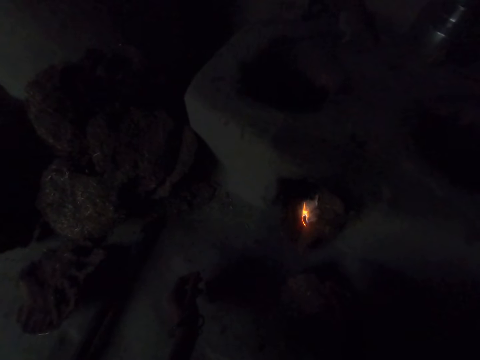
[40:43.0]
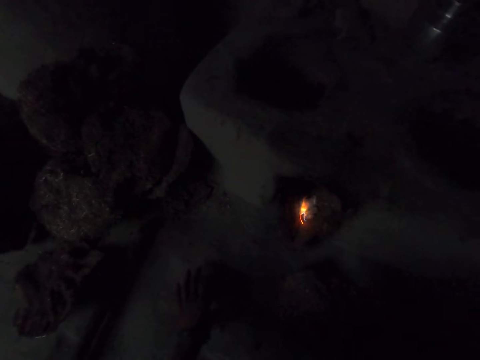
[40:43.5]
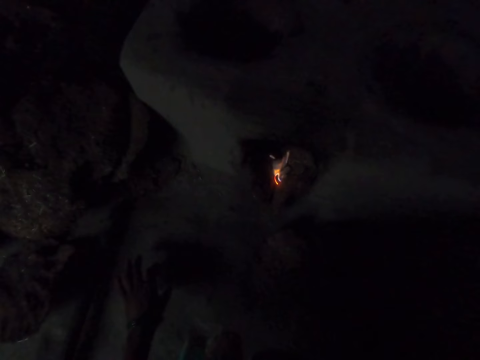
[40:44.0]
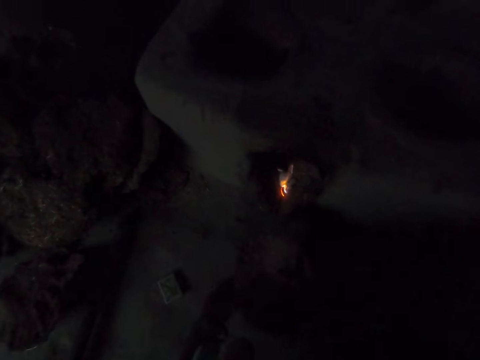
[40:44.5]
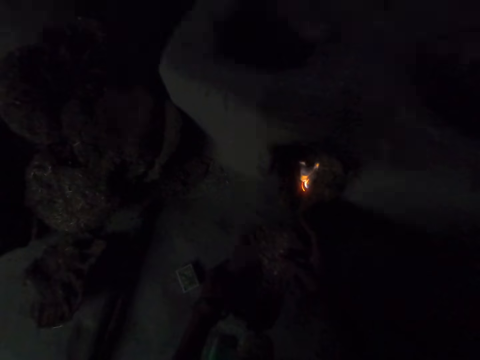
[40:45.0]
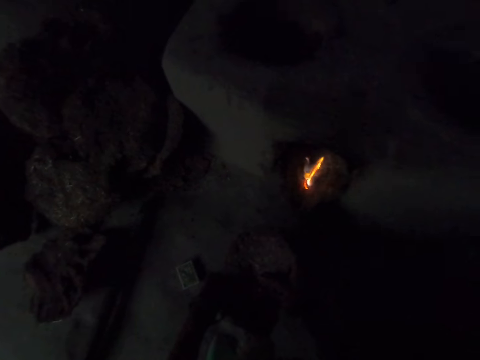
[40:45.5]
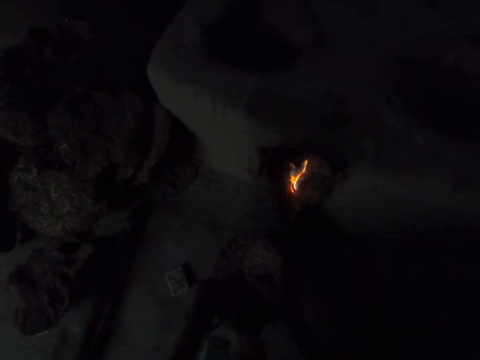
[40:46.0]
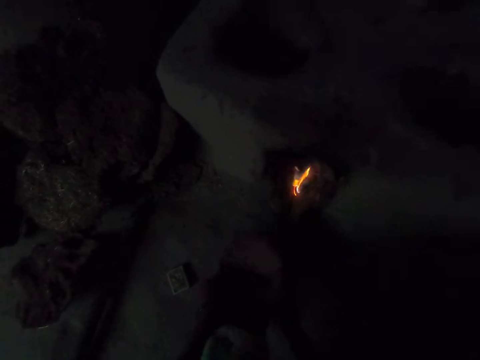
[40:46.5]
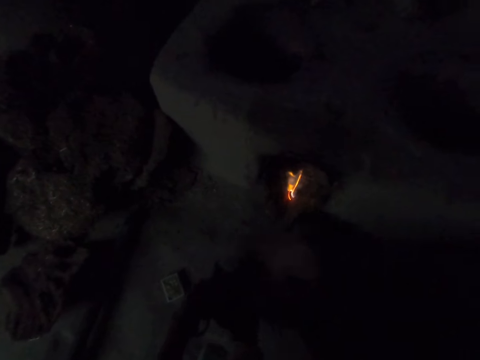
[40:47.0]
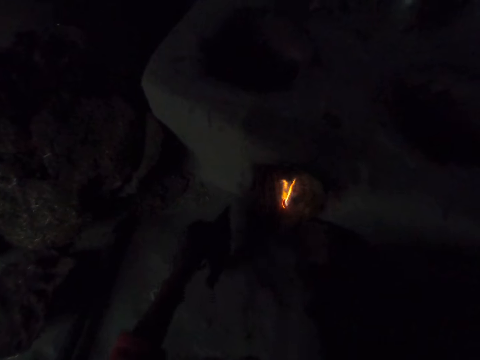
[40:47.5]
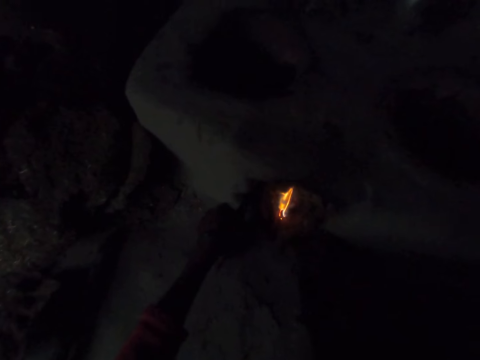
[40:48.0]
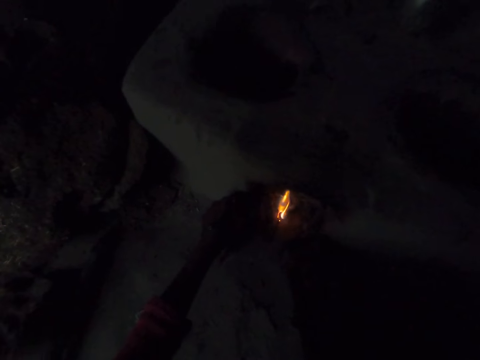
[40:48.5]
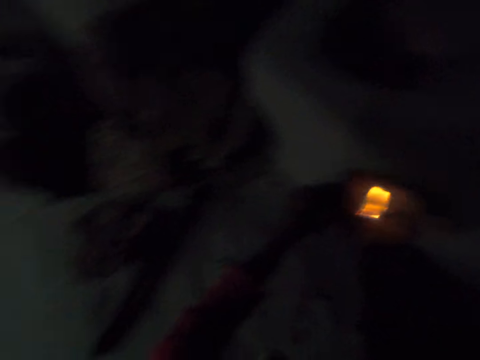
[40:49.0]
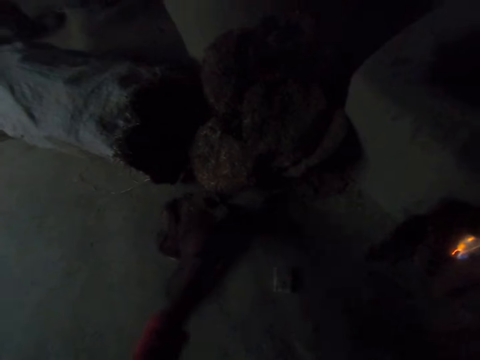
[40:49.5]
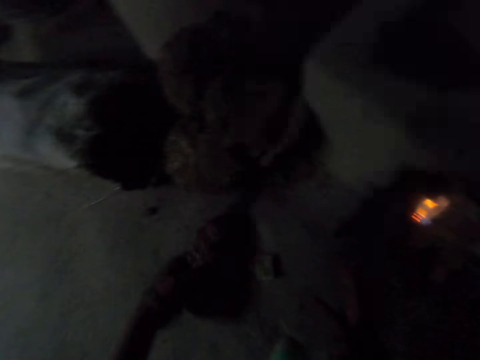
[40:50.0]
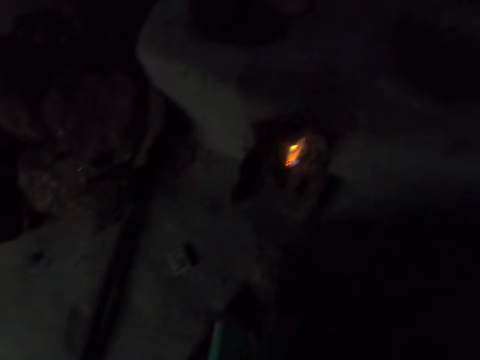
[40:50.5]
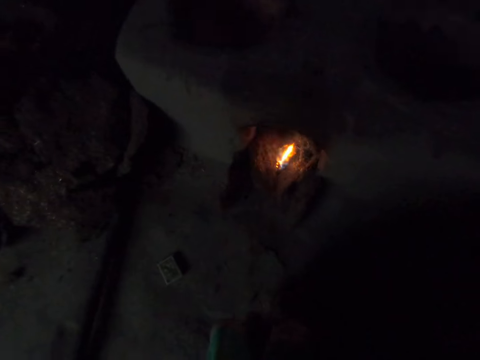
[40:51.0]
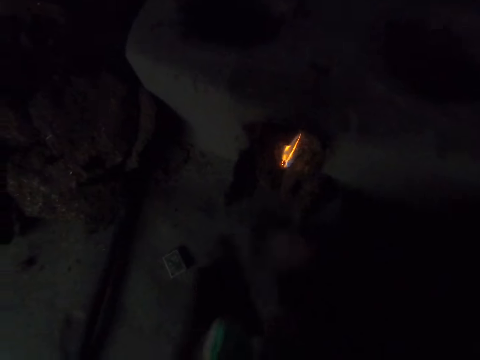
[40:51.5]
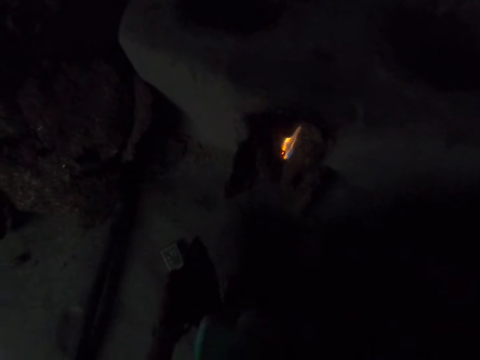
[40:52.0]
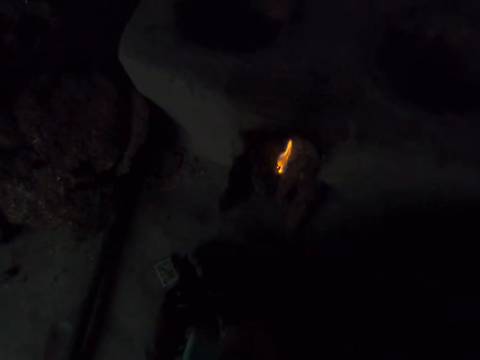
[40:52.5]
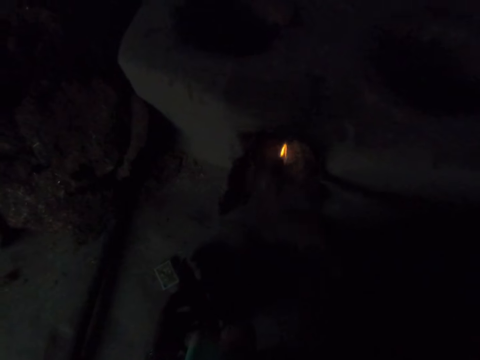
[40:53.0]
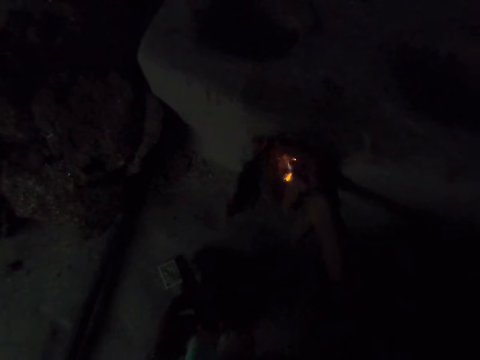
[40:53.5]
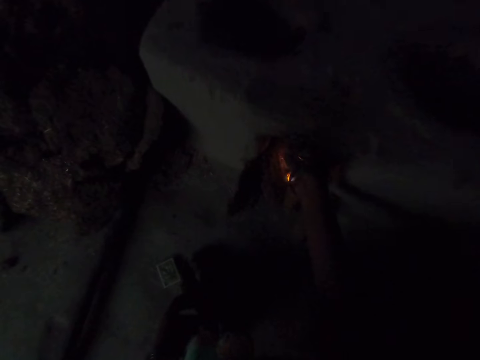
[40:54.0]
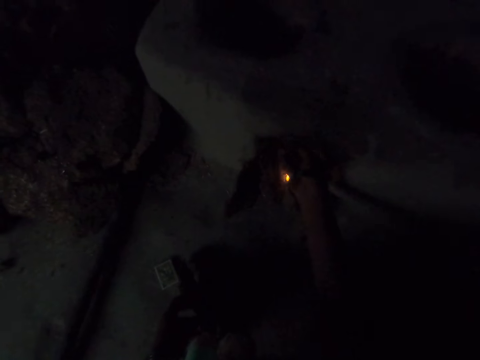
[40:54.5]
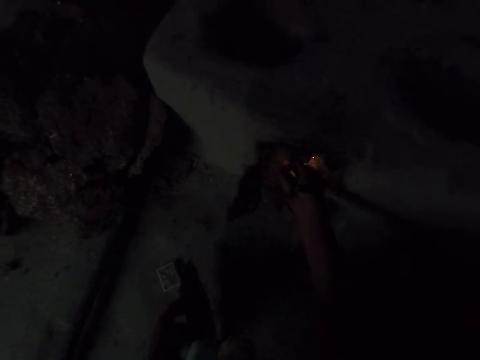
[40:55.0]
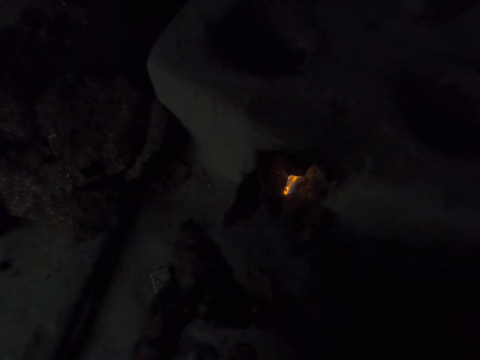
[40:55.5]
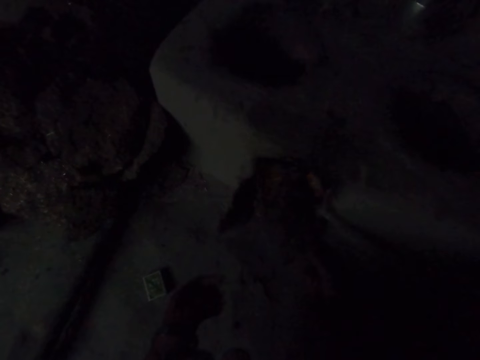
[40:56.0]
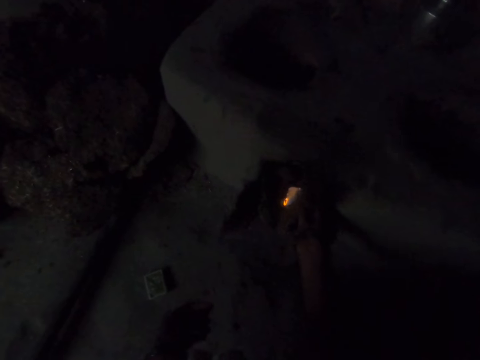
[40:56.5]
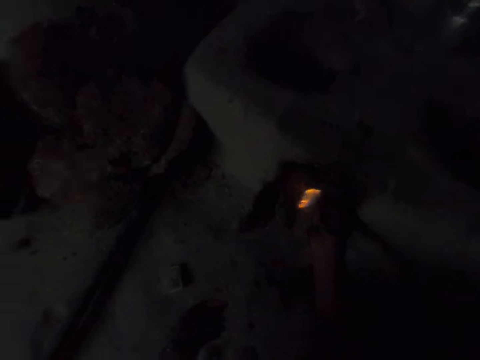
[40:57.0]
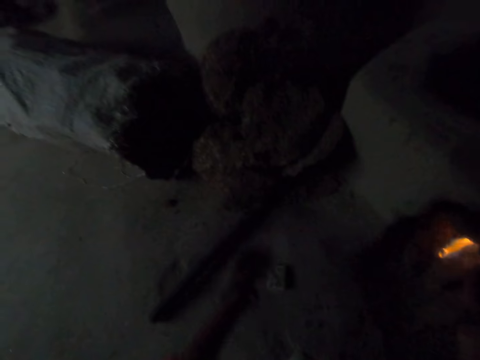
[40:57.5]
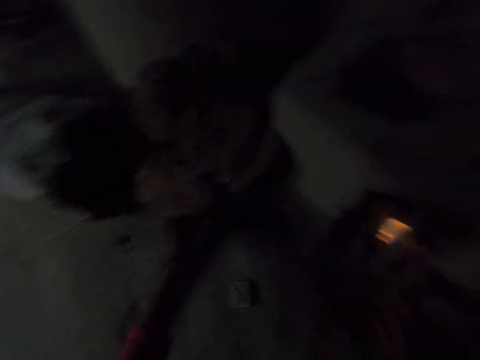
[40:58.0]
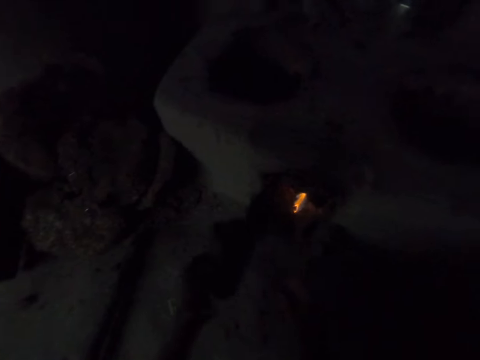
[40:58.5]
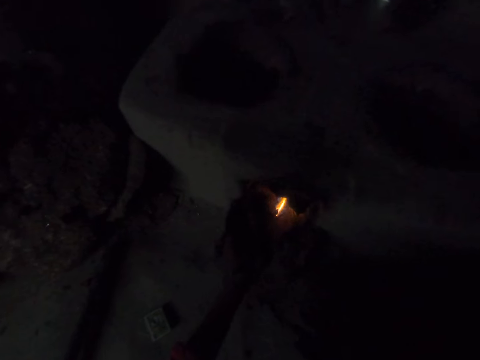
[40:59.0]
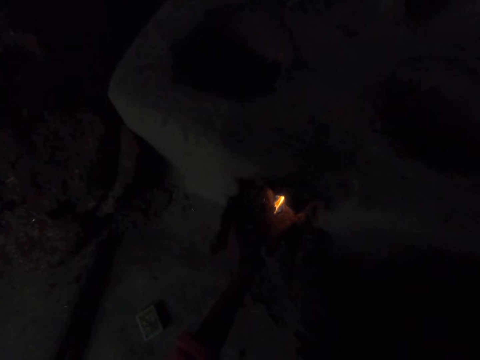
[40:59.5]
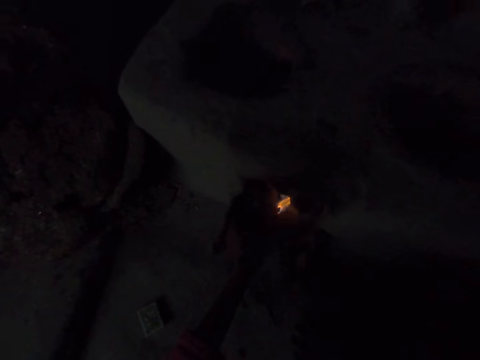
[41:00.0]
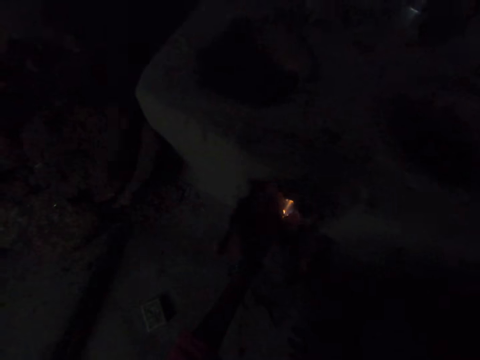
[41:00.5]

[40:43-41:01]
The camera wearer breaks cow dung charcoal with both hands. He puts the cow dung charcoal in the fire. He picks the cow dung charcoal with his hand. He breaks the cow dung charcoal with both hands. He puts the cow dung charcoal in the fire. He switches the cow dung charcoal to the other hand. He adds an object to the fire. He picks up another object. He puts the cow dung charcoal in the fire.

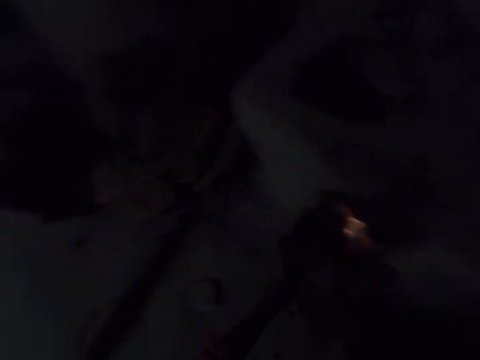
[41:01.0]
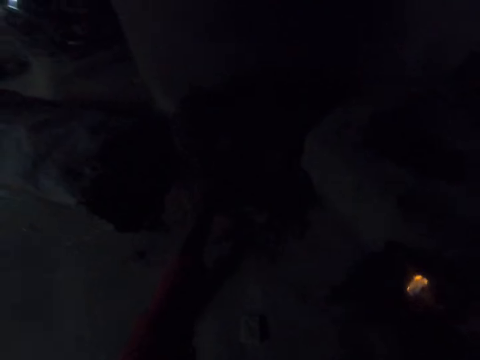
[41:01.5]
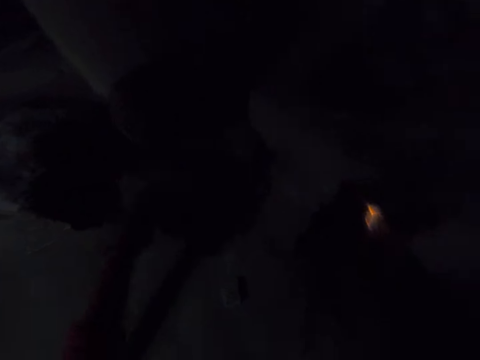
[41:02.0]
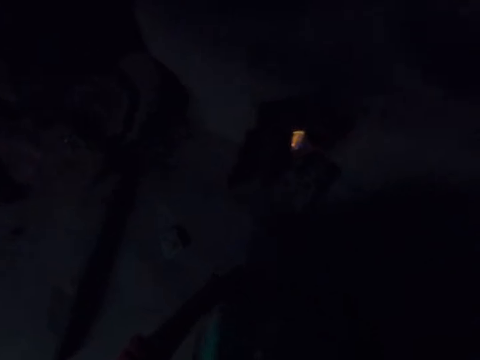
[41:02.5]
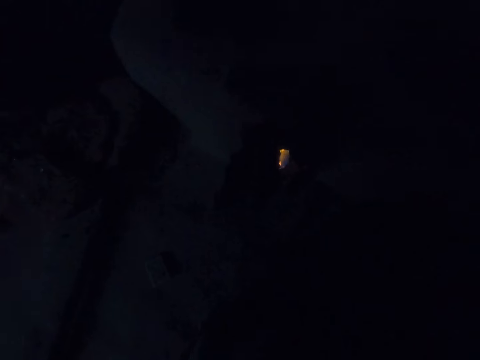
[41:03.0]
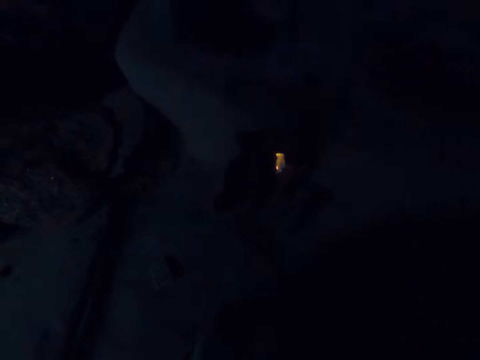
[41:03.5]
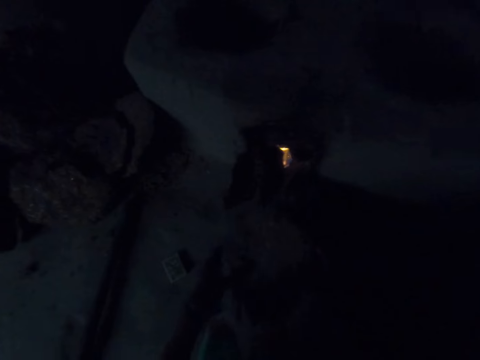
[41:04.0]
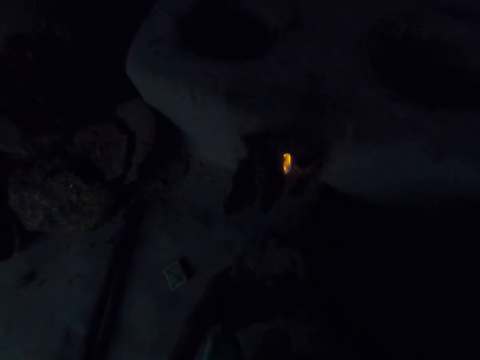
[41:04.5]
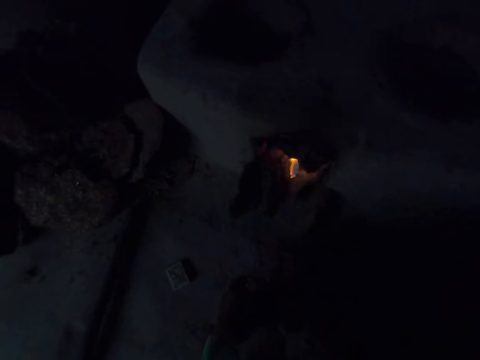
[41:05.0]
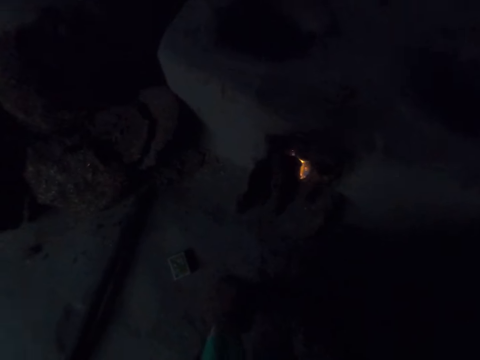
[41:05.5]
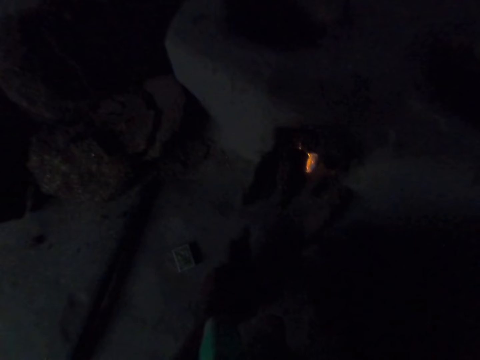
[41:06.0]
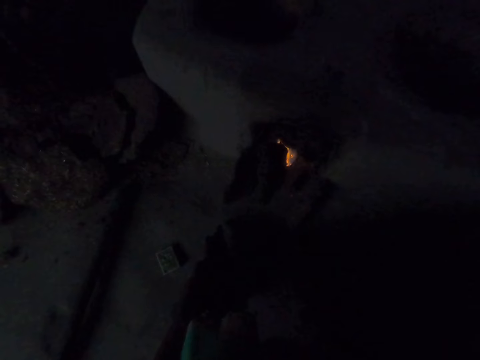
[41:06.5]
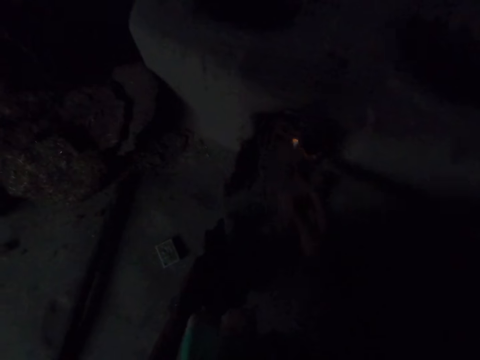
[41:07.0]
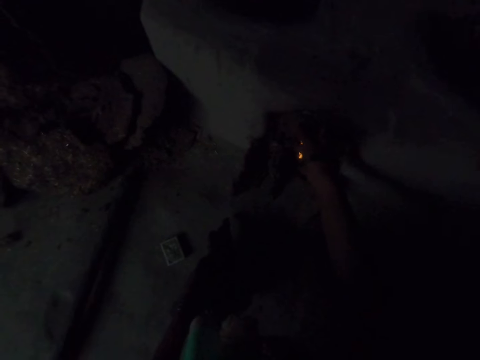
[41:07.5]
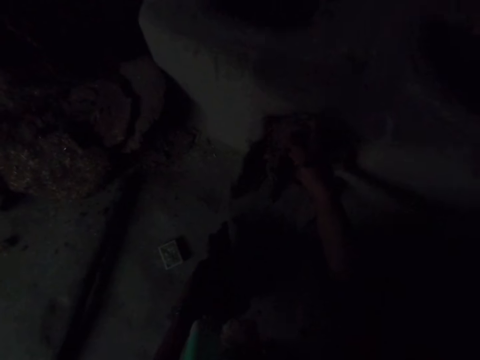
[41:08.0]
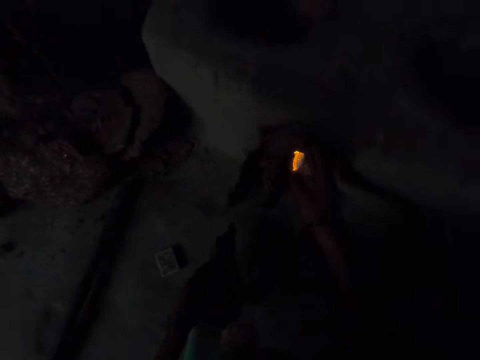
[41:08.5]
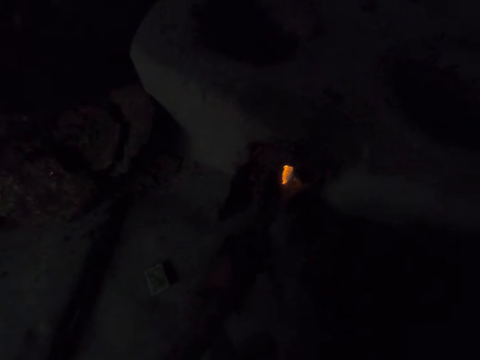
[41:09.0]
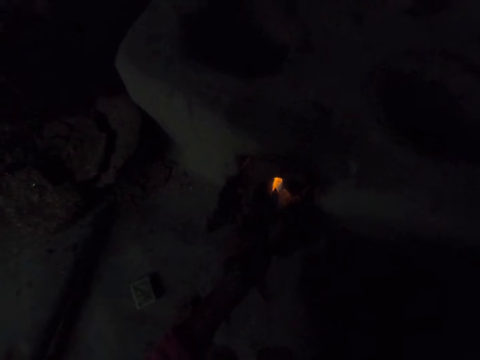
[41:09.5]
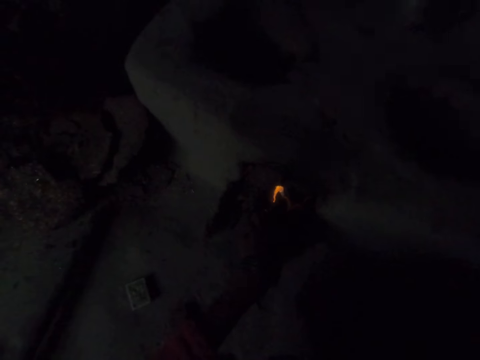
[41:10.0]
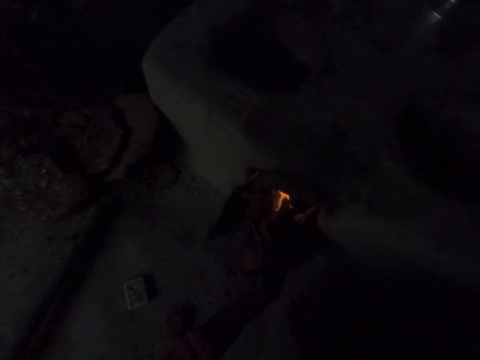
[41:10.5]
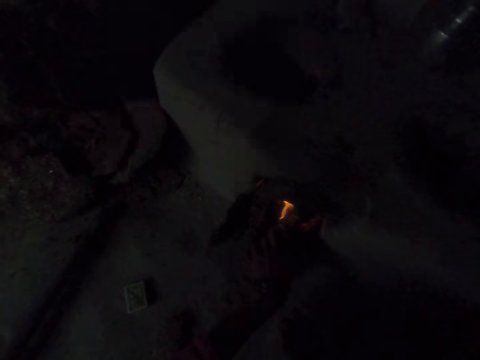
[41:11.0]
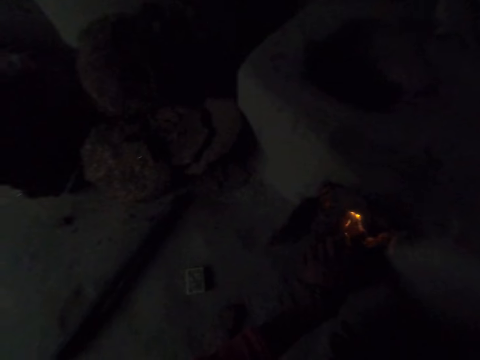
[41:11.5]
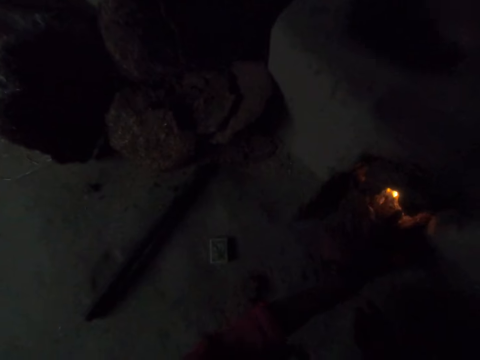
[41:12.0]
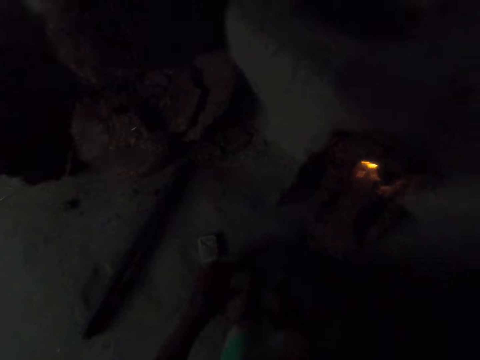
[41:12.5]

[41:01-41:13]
The camera wearer picks the cow dung charcoal. They break the cow dung charcoal into two with both hands. They put the cow dung charcoal in the fire. They add an object to the fire.
